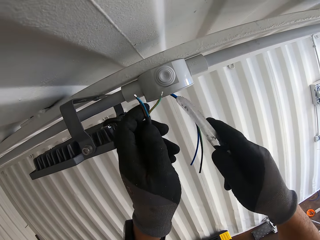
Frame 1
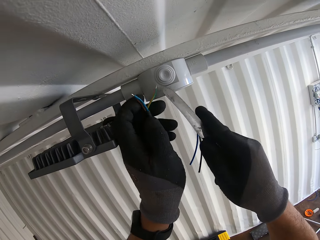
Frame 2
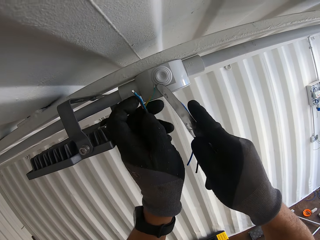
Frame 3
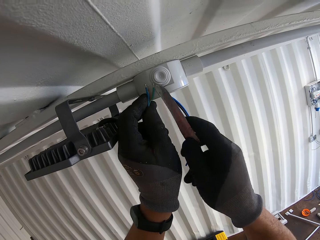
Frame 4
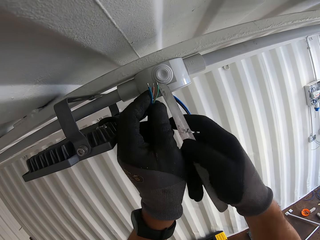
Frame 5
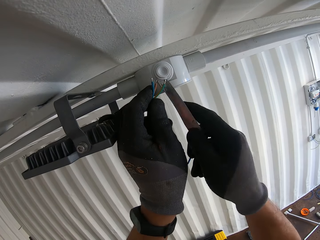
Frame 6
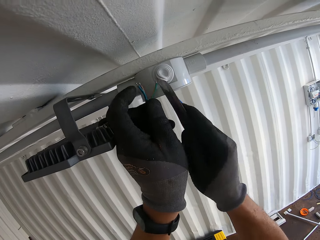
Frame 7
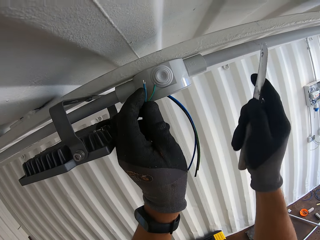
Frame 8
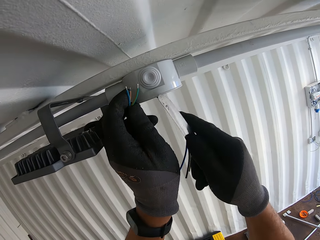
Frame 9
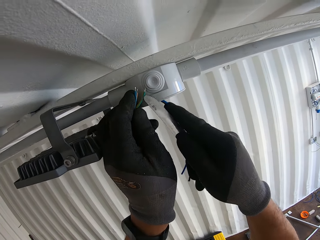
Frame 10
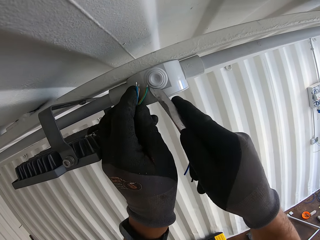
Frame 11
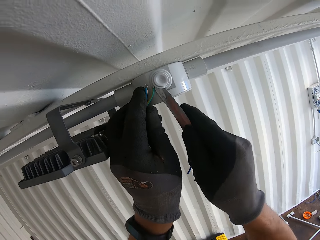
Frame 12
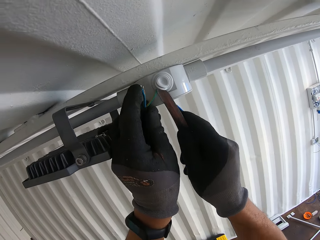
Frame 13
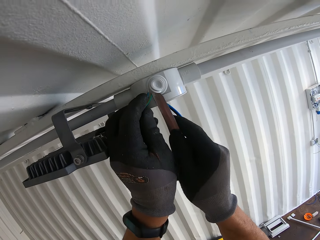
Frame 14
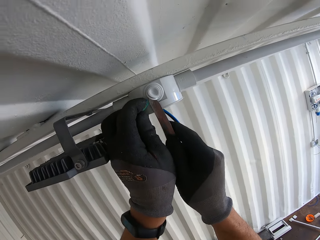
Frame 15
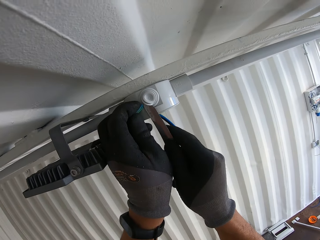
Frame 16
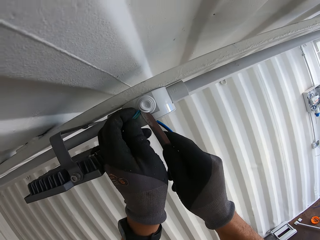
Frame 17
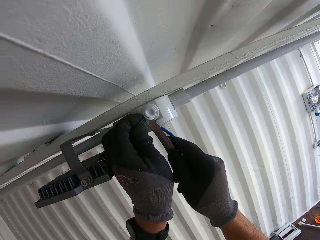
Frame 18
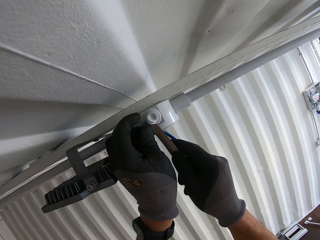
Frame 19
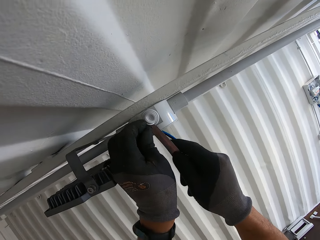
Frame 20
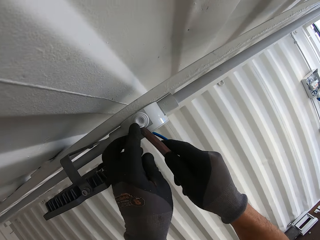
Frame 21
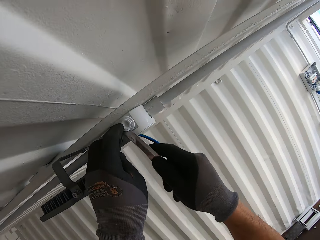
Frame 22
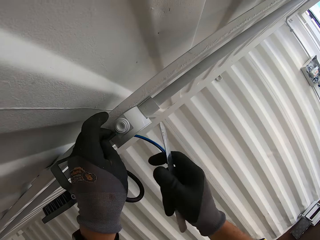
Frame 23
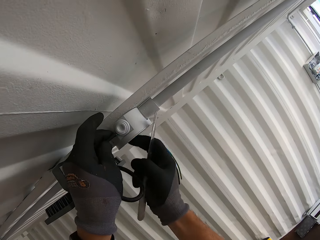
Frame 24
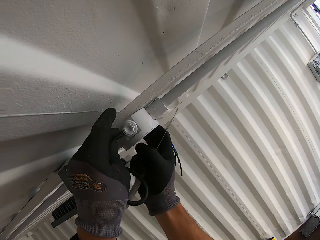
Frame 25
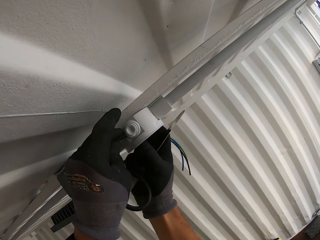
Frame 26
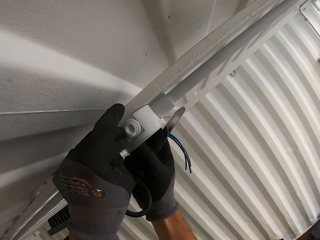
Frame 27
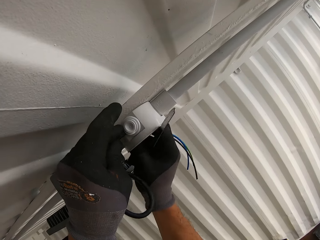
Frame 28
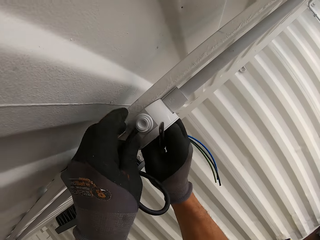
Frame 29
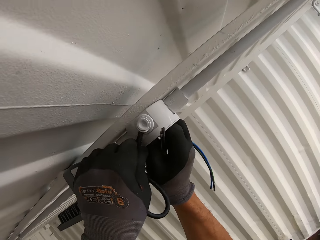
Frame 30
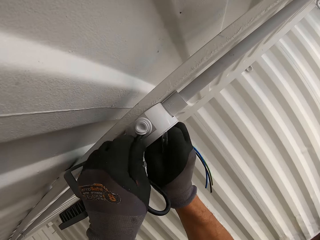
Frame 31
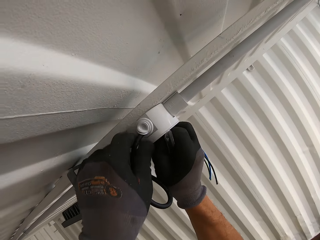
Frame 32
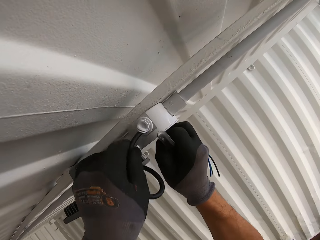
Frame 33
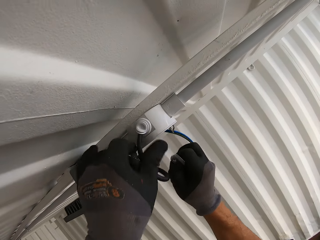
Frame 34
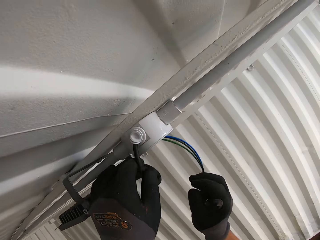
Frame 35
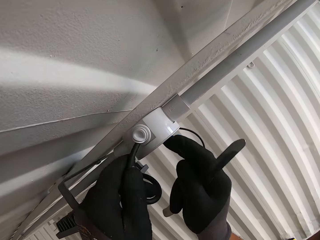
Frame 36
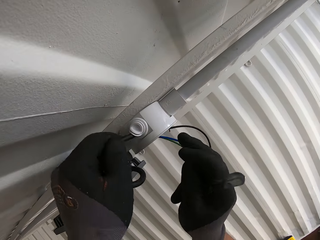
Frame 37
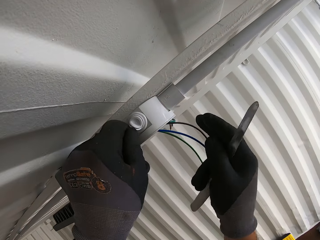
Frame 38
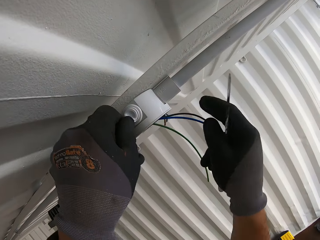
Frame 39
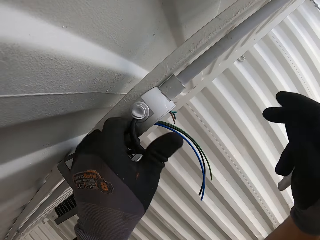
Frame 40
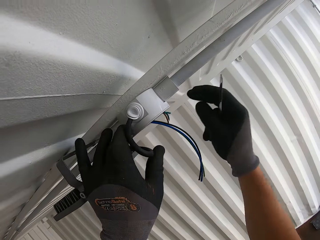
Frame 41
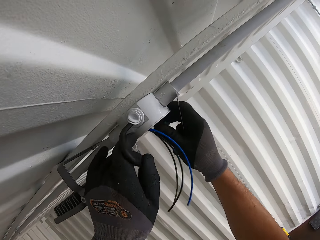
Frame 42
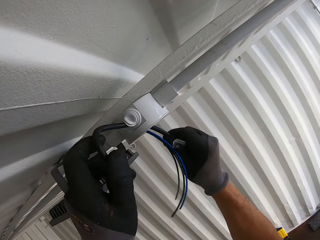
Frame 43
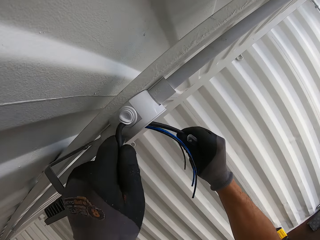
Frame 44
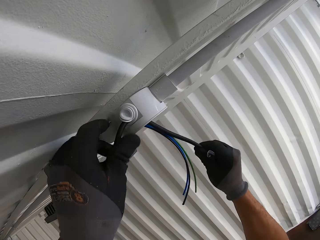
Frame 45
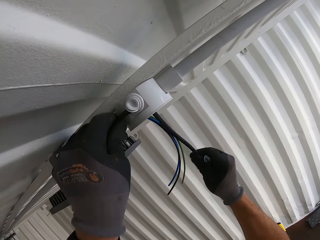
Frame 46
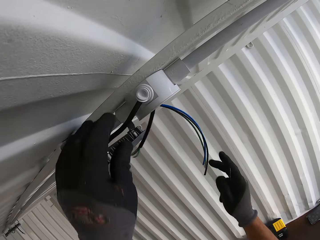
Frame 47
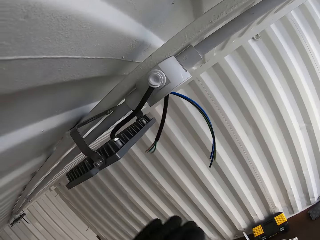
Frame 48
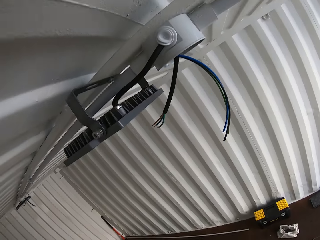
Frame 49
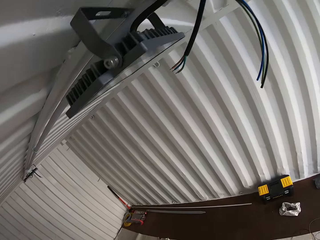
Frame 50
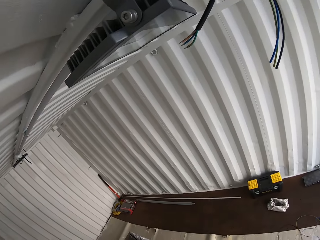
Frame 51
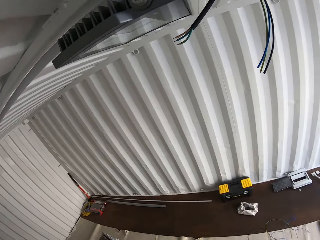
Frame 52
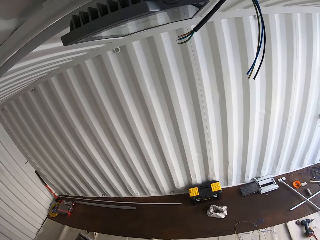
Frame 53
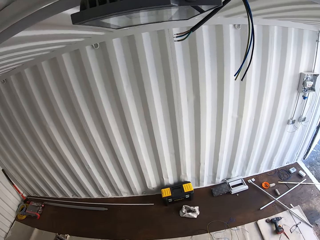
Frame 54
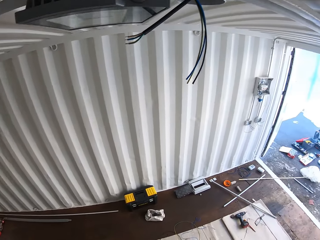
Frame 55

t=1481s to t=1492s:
The camera wearer slots the LED cable in the plastic connector. They insert the cable in an opening. They pull out the LED cable.

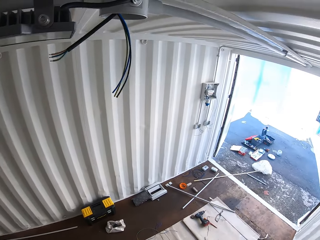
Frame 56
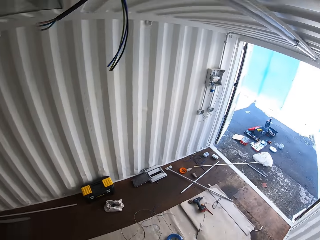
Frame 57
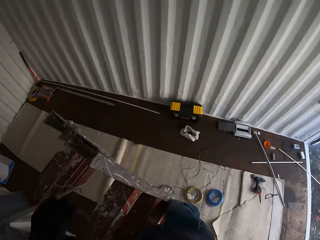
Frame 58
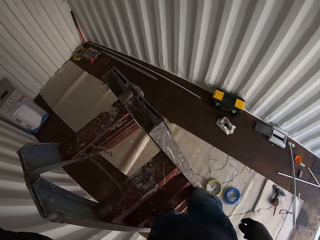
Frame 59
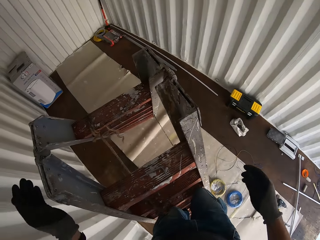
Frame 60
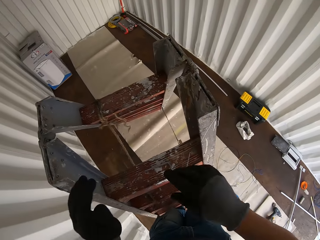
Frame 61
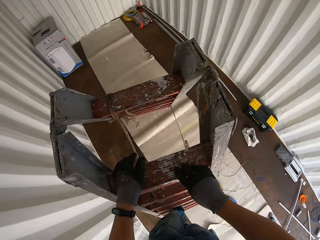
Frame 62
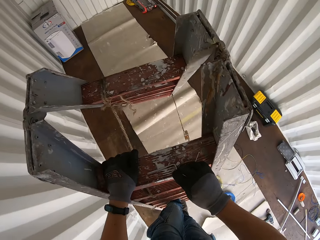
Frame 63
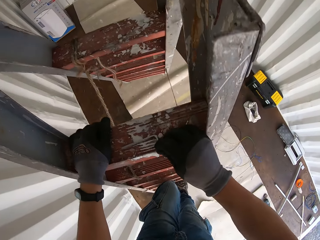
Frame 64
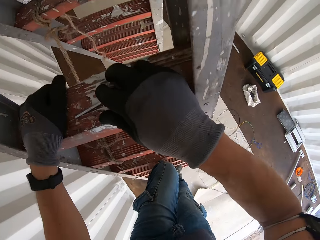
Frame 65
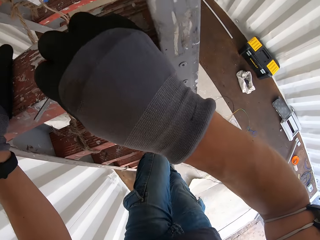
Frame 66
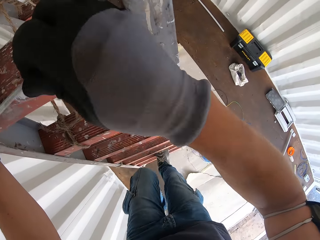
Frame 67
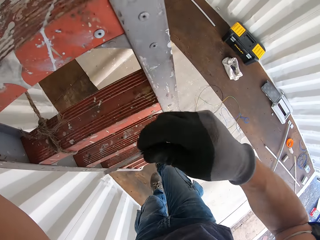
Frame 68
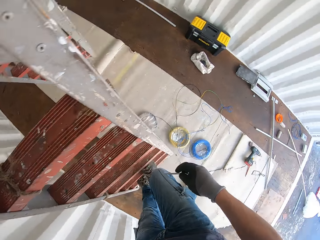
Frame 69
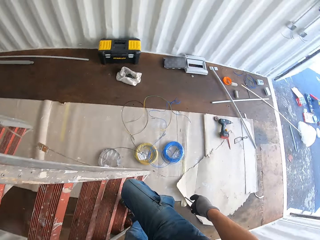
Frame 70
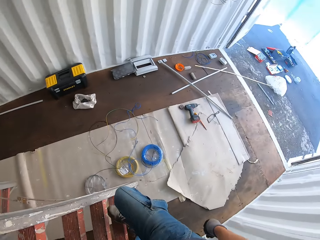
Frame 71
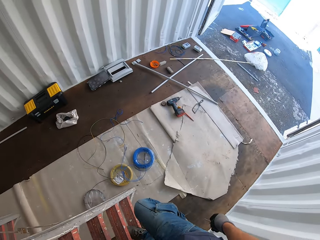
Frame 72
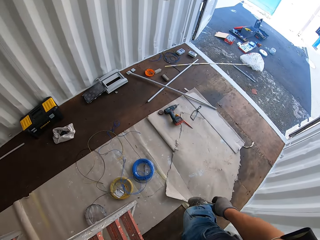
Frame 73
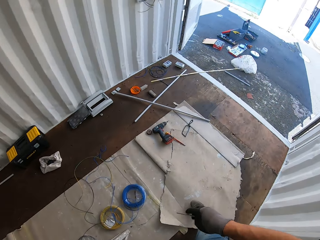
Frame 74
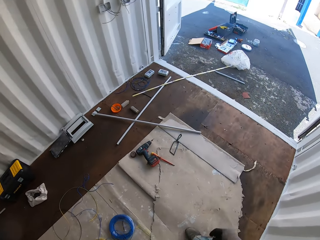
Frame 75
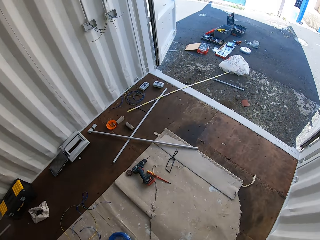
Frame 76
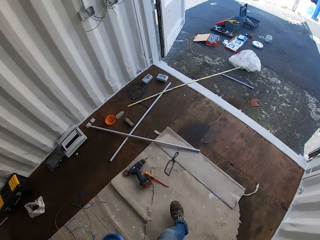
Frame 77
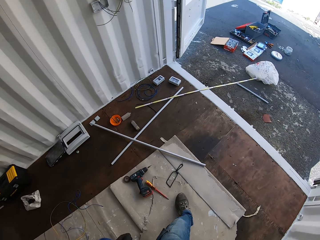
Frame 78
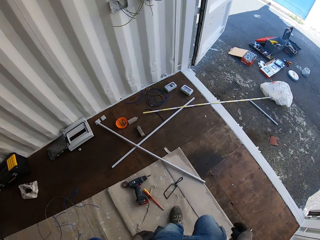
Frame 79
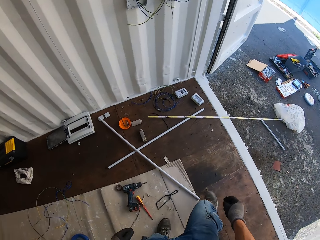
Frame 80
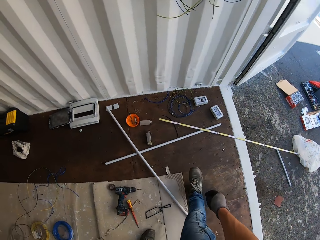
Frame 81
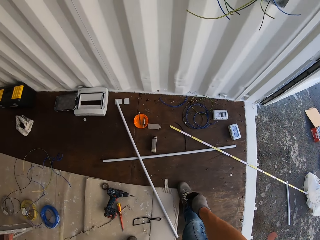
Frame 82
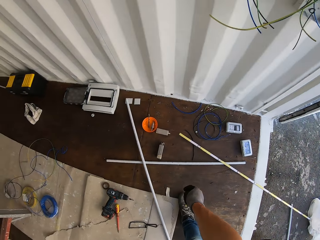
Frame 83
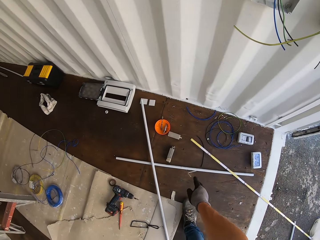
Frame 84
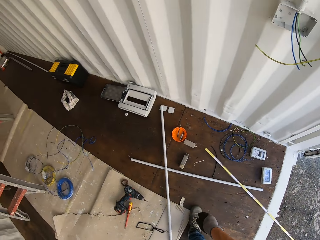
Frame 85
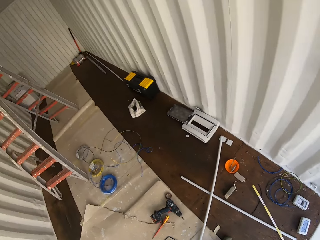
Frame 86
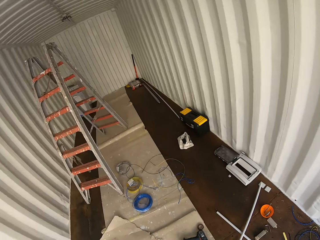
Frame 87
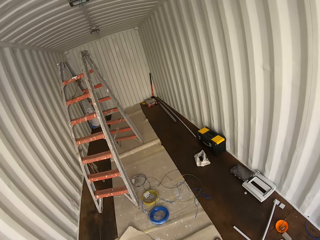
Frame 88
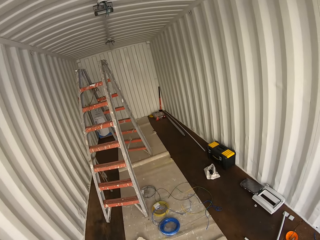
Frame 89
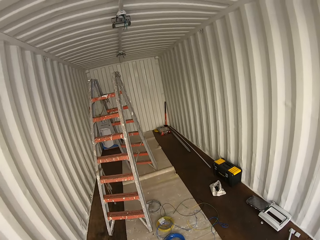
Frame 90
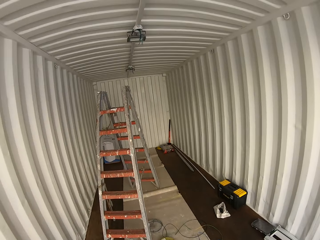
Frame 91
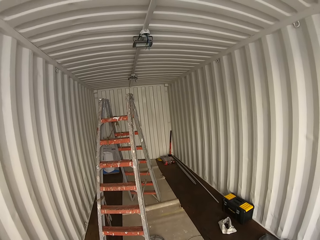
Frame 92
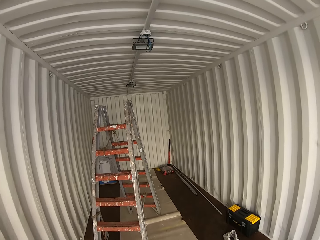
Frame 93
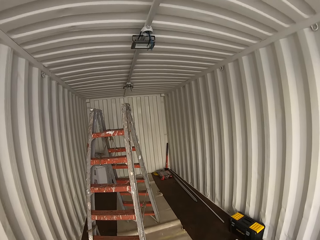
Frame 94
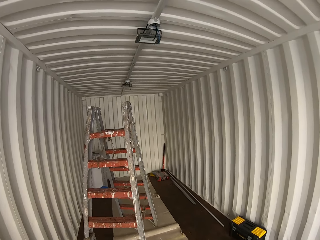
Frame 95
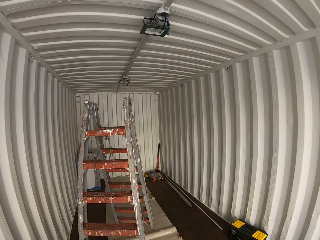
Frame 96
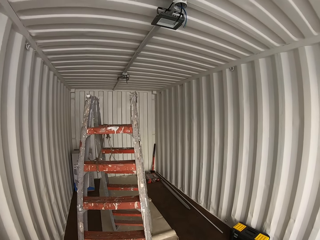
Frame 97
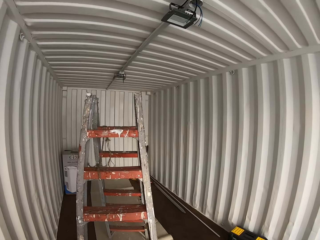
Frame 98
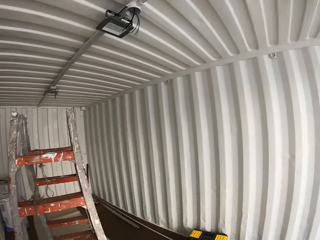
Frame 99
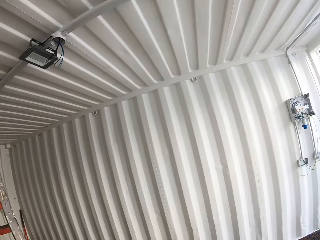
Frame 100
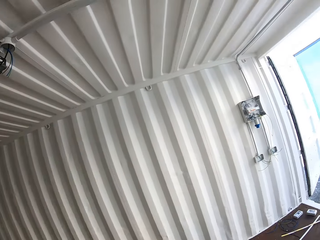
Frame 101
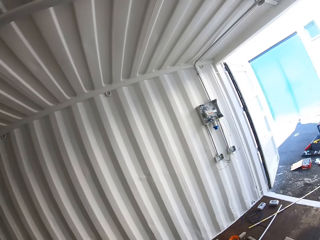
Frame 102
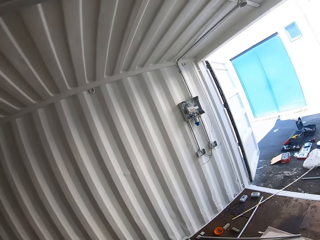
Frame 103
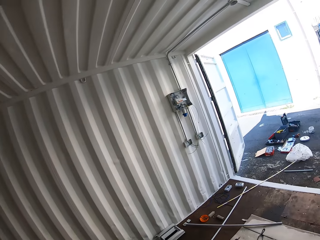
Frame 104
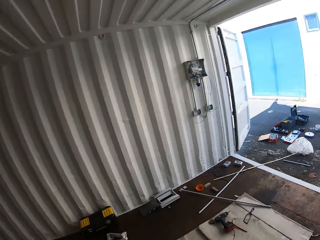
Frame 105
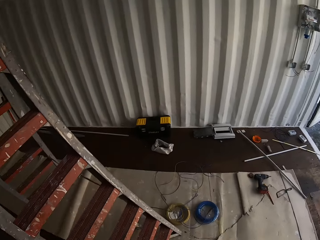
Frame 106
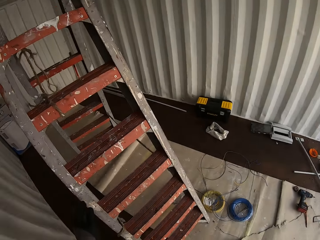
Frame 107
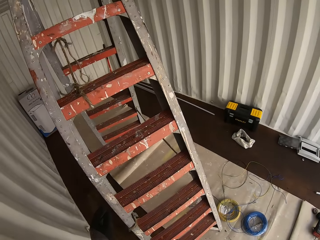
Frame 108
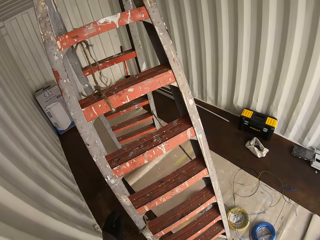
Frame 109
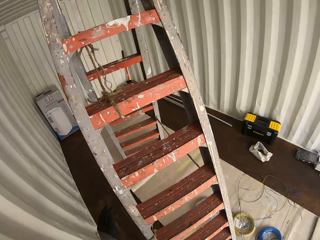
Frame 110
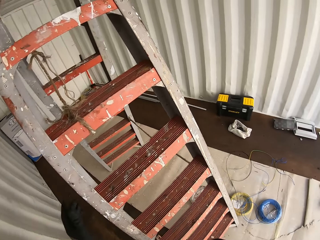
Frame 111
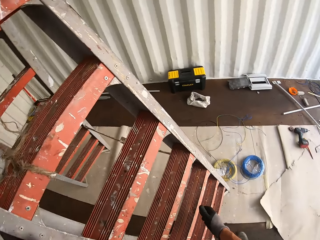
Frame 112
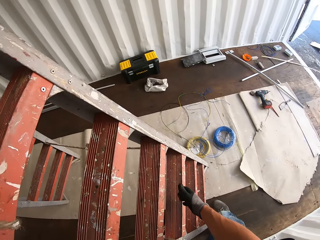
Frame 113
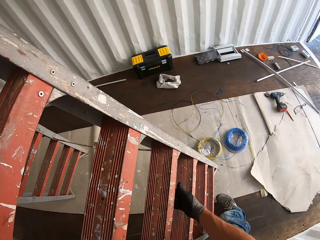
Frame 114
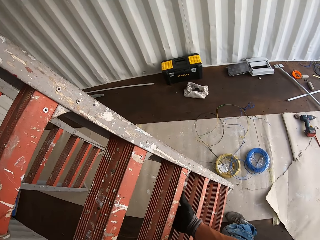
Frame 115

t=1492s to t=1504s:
The camera wearer looks around the container. They pick up the hex key from the ladder. They climb down the ladder and walk around the container. They drop the hex key on the ground. They walk around the container.
